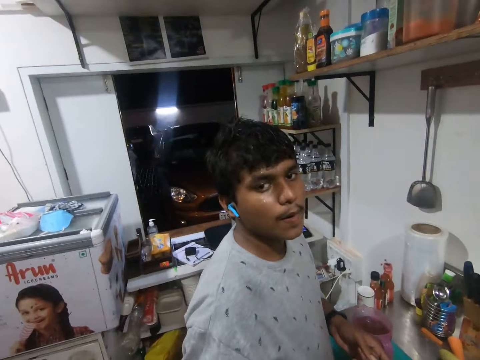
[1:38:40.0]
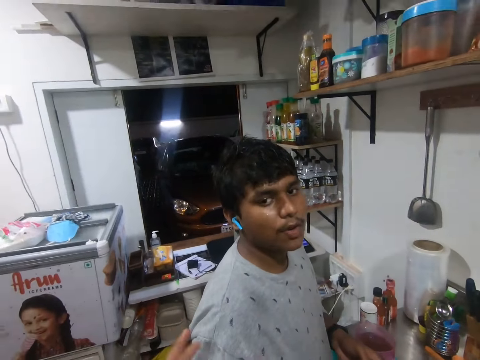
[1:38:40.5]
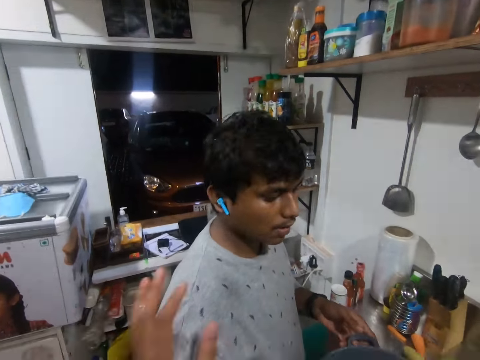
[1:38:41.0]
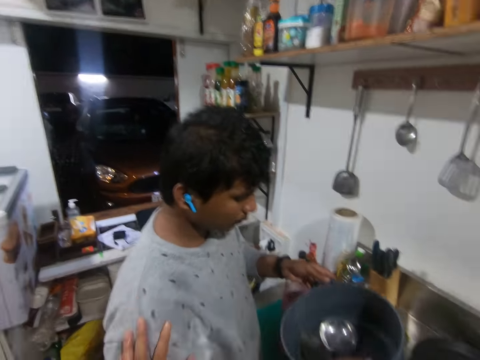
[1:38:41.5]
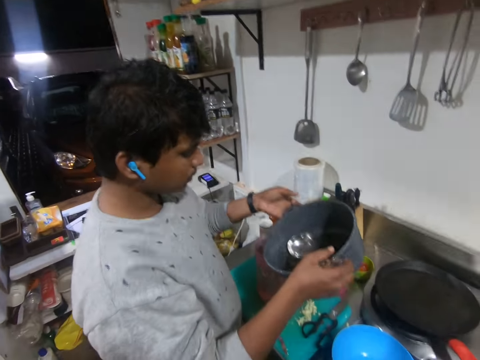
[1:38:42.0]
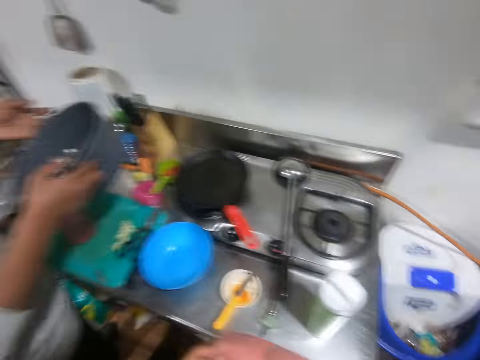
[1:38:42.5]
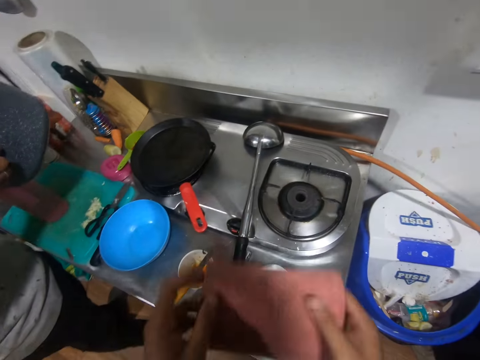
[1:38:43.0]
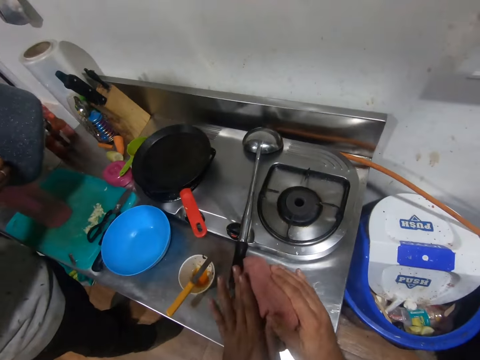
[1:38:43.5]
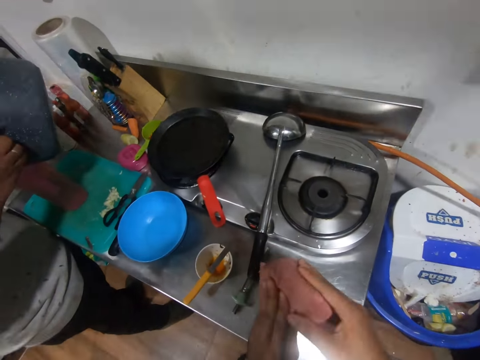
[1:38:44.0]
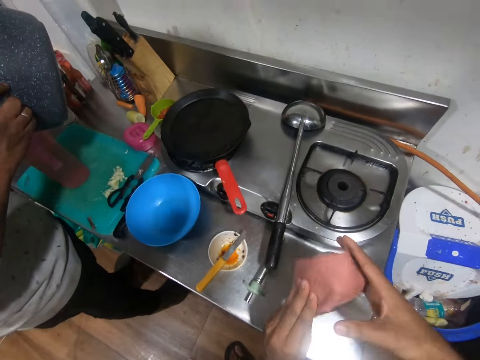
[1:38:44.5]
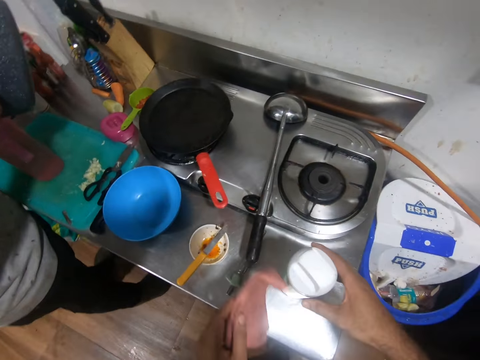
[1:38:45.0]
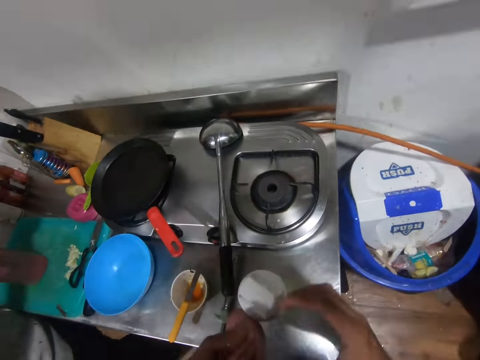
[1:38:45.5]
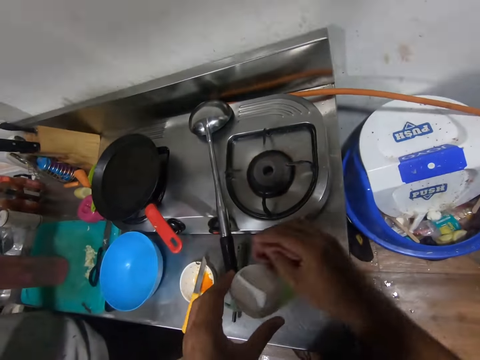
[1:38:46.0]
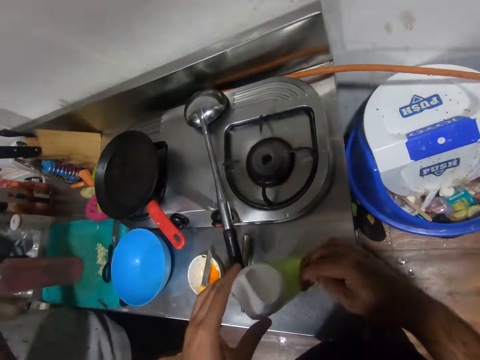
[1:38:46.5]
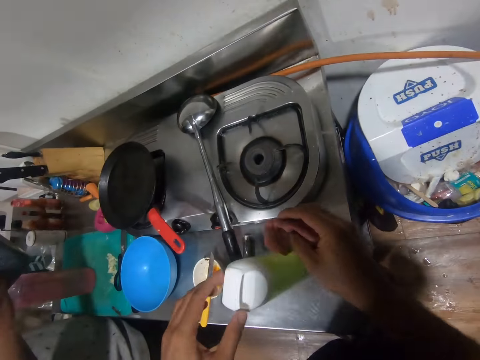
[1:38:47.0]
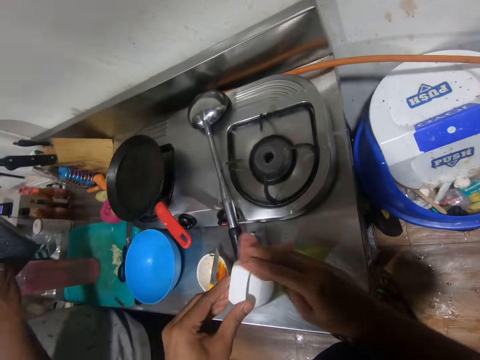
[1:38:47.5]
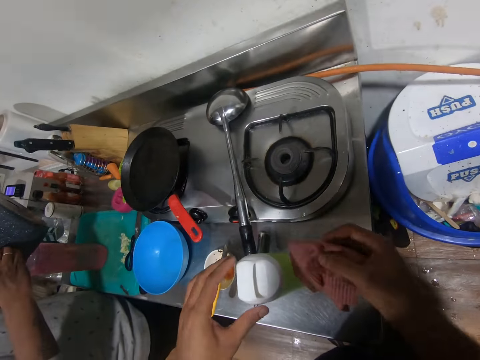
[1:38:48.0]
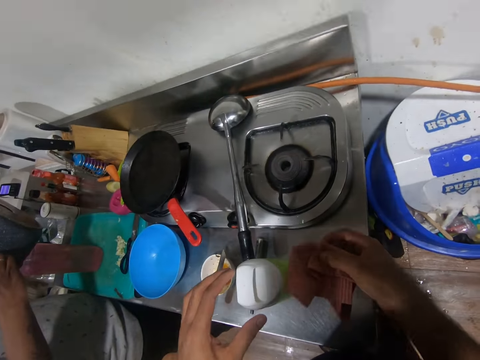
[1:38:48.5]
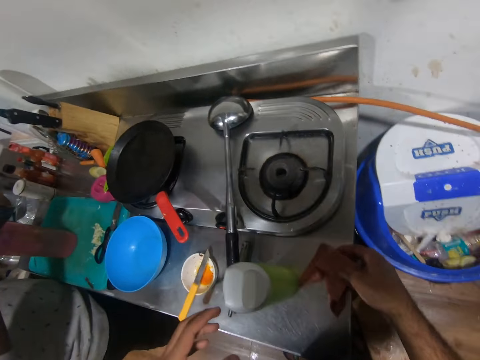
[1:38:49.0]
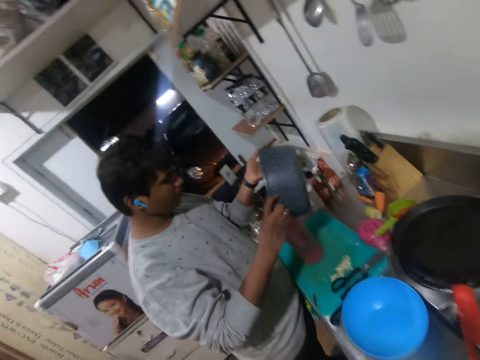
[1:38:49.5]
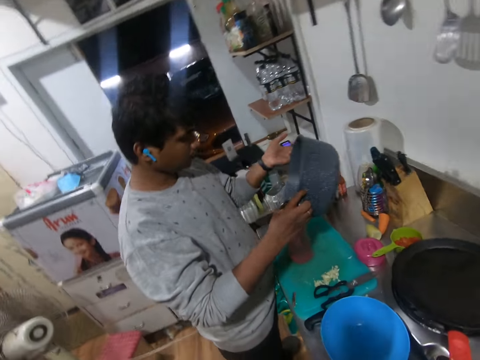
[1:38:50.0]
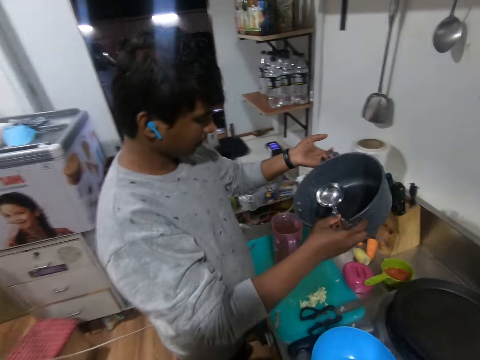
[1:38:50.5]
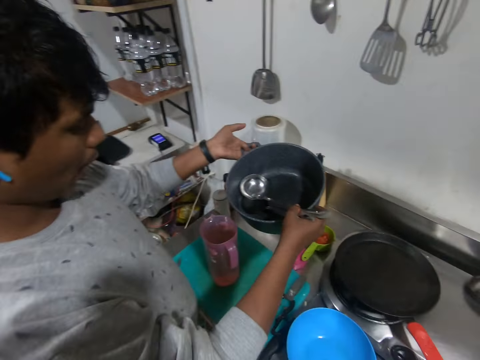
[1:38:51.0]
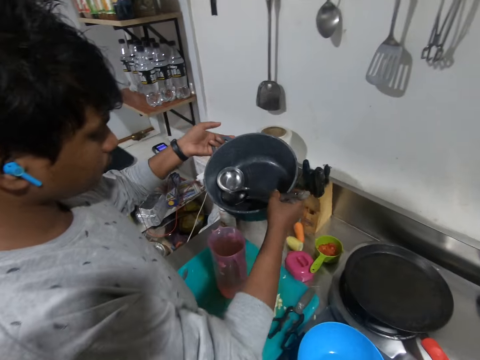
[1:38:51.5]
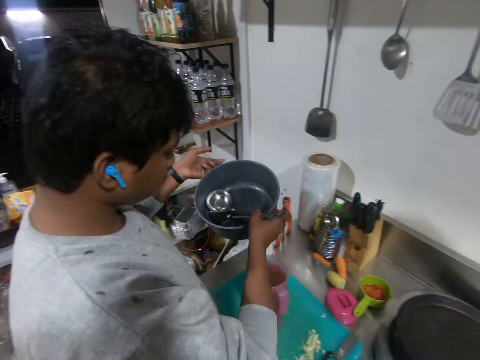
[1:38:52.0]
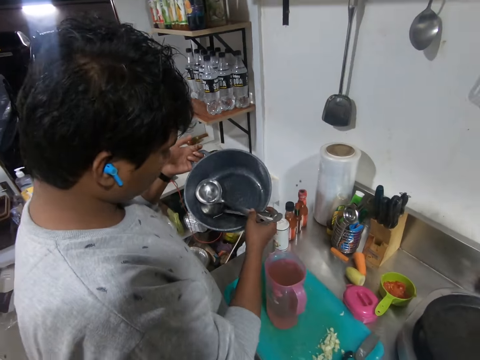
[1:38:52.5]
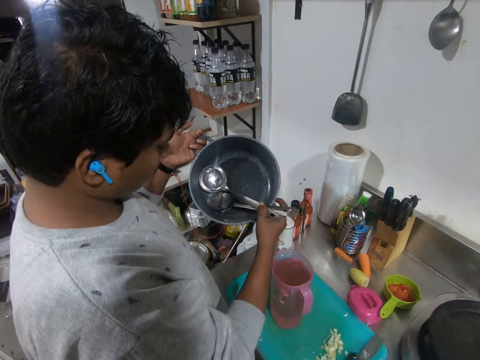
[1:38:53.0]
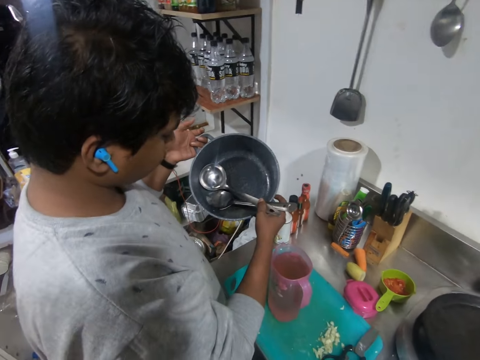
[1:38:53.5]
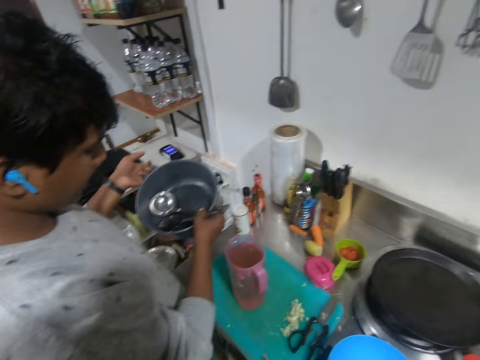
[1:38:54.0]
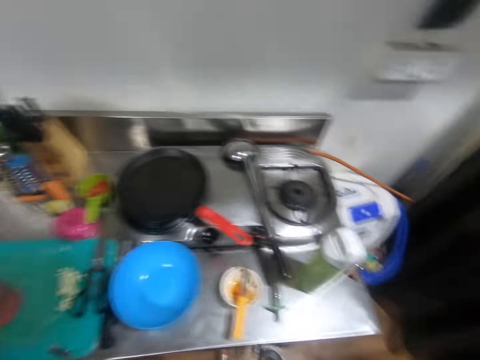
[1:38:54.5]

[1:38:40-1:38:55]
The camera wearer places his left hand on a man. He pours the water in the pot into the jug. He cleans the water bottle with the hand towel. He places the towel on the rack. He glances towards the man. The man moves the pot aside. The camera wearer speaks.

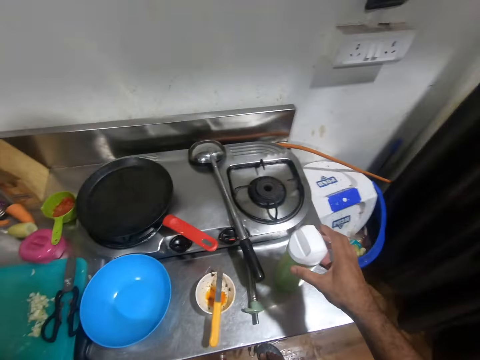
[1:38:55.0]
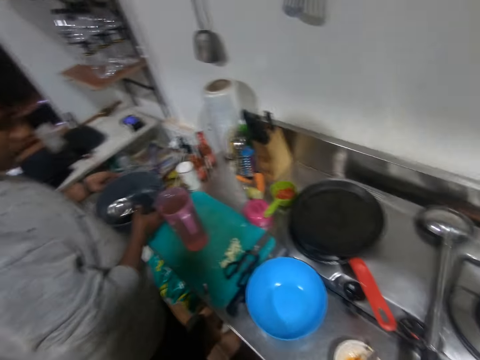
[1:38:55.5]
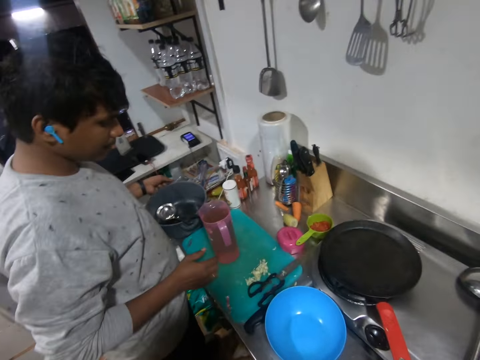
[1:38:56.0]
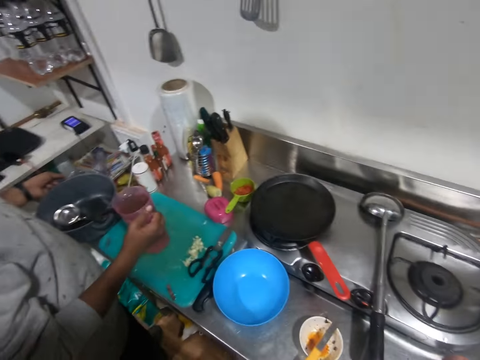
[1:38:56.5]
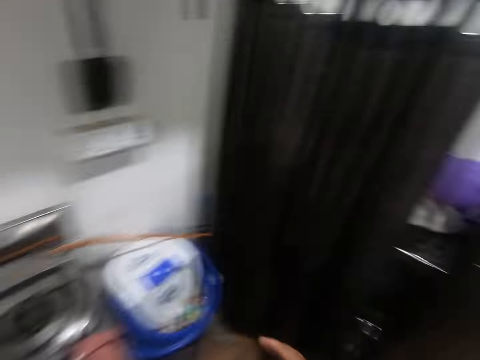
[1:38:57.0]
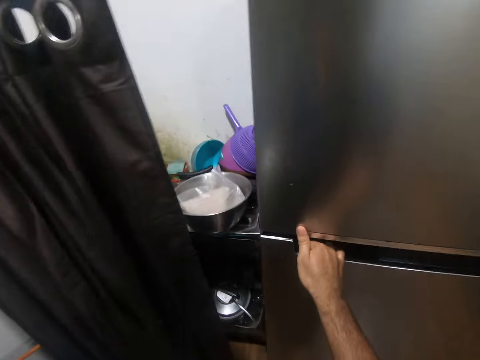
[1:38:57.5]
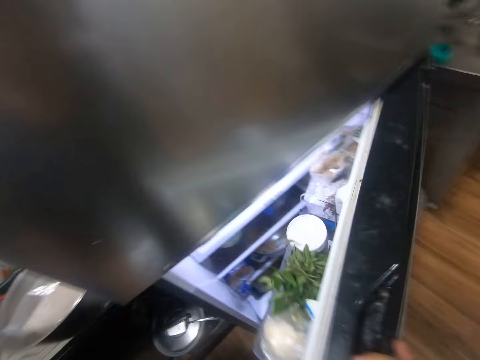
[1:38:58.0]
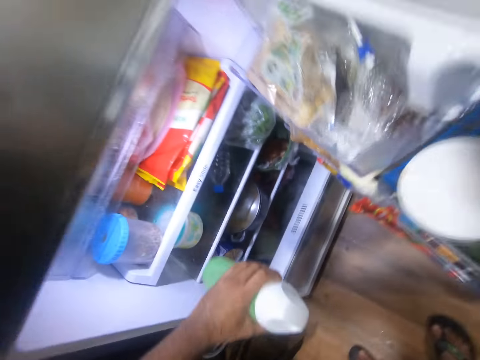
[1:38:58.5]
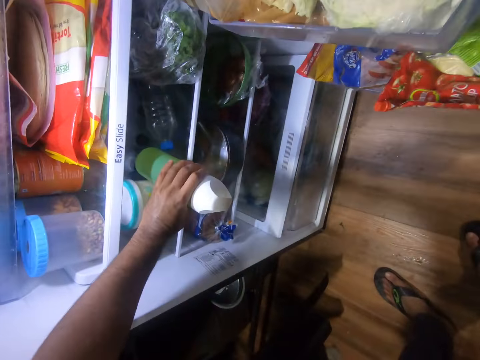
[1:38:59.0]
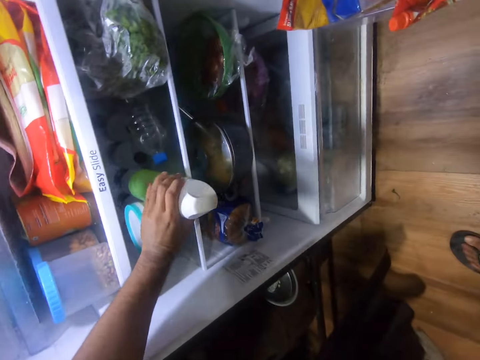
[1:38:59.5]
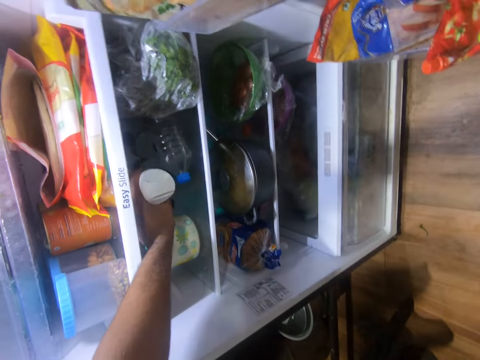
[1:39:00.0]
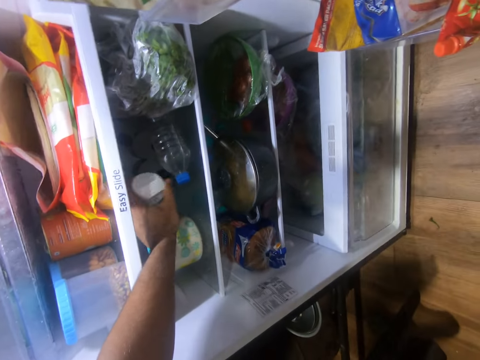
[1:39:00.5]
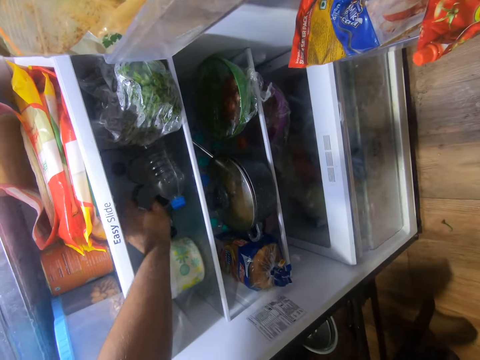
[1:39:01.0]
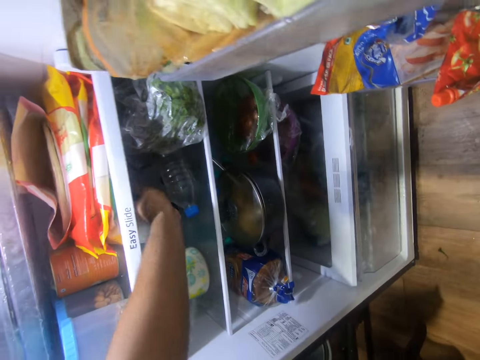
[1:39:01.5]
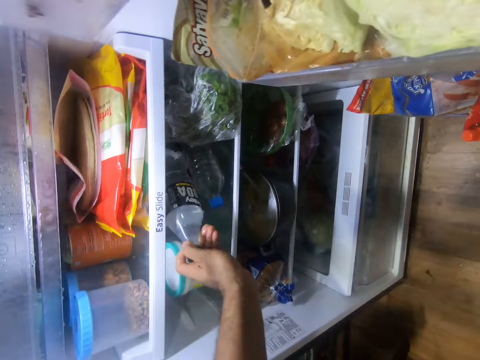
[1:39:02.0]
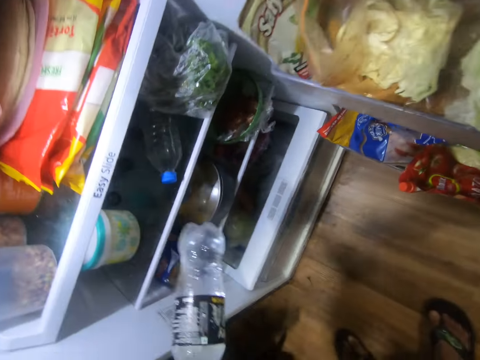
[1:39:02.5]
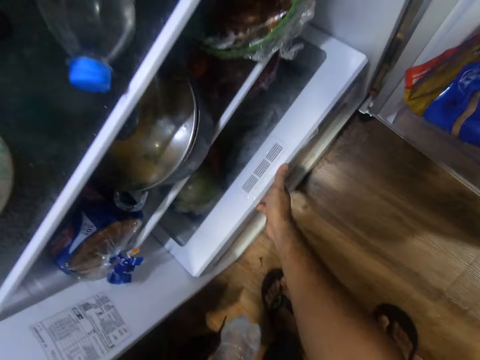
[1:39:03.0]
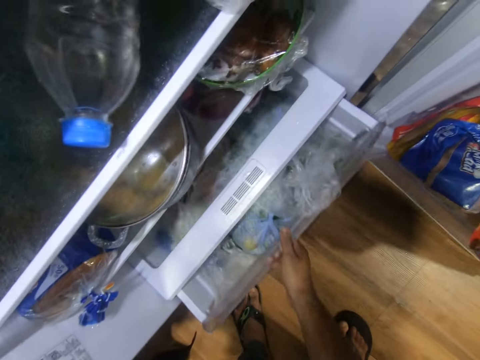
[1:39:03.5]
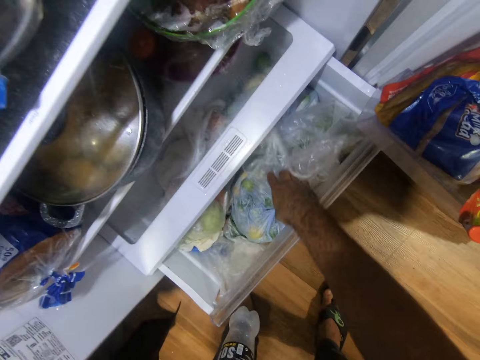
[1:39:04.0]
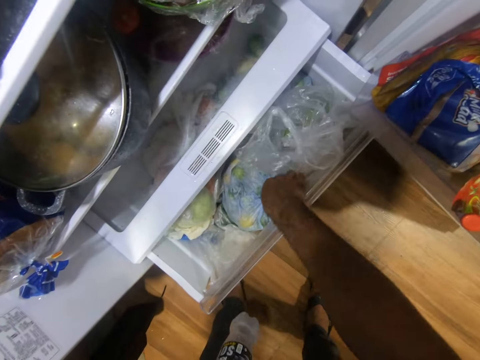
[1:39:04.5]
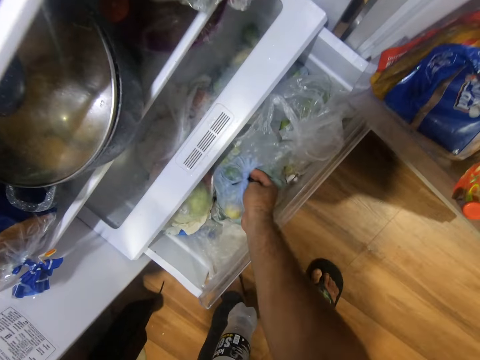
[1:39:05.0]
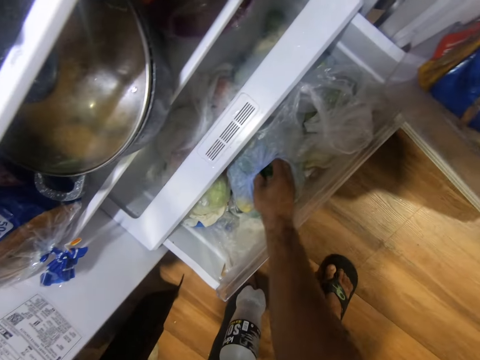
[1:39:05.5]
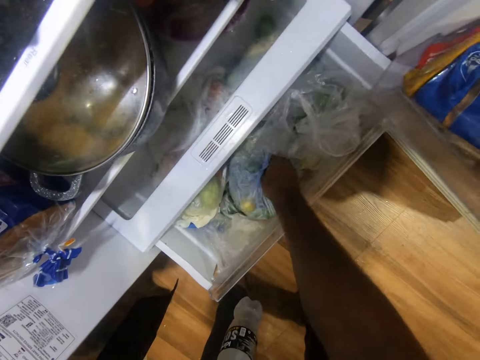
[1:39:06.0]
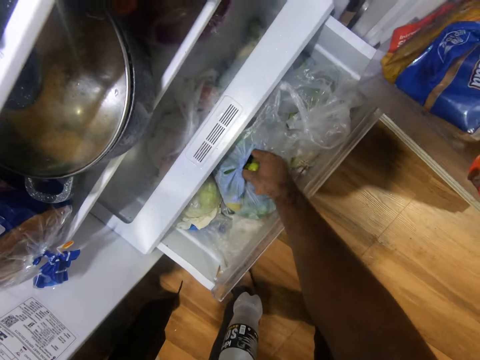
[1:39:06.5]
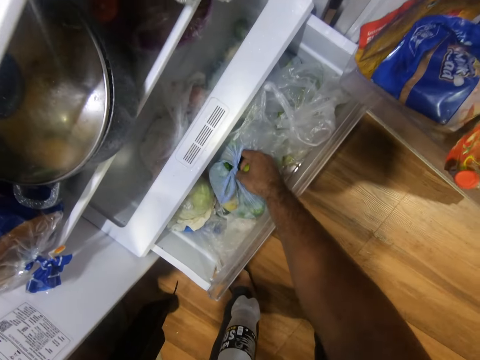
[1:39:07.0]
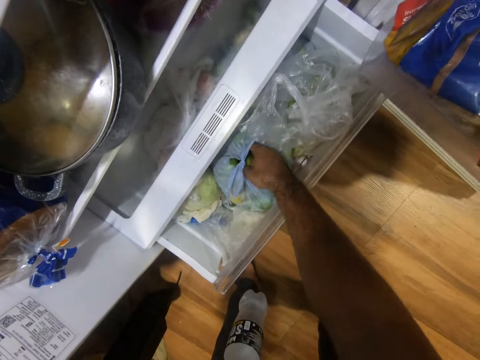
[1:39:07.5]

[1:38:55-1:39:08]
The camera wearer places his right hand on the water bottle. He picks up the bottle. A man holds the handle of the jug with his right hand. The camera wearer opens the fridge beside him in the kitchen. He puts the bottle in the fridge. He picks a bottle of water or soda water from the fridge. He pulls the drawer at the bottom of the fridge. He searches inside a polythene bag in the fridge drawer.
